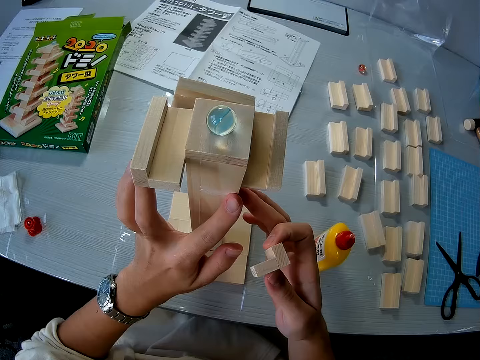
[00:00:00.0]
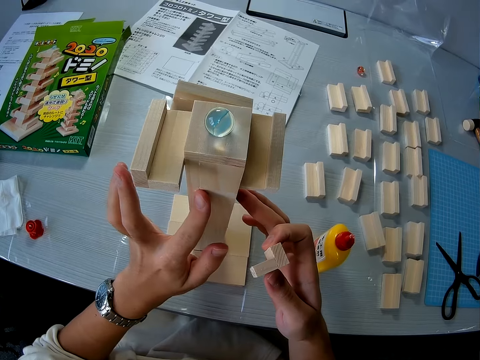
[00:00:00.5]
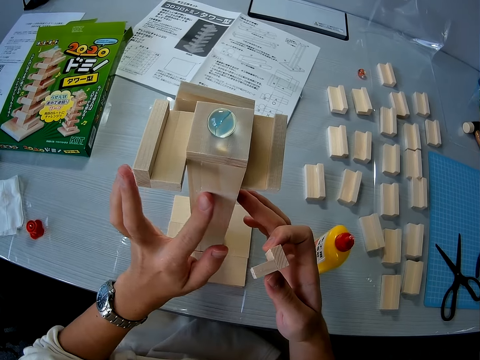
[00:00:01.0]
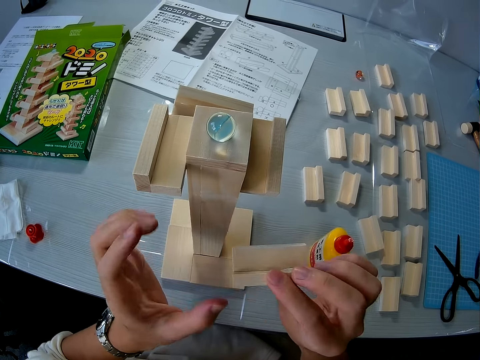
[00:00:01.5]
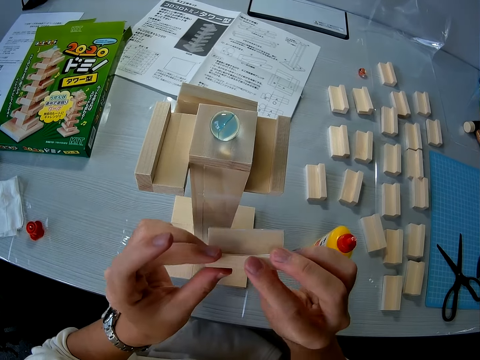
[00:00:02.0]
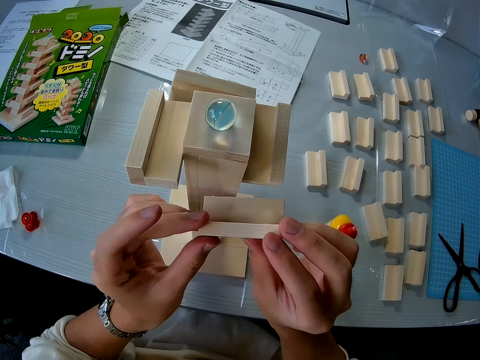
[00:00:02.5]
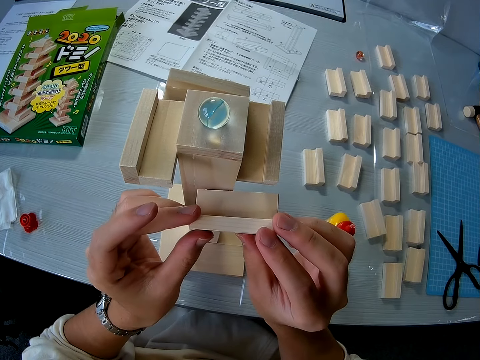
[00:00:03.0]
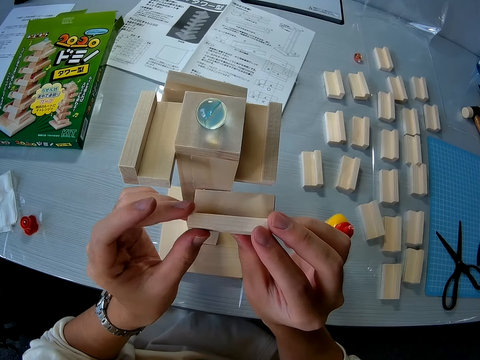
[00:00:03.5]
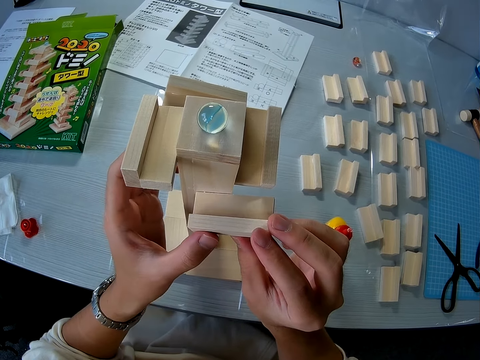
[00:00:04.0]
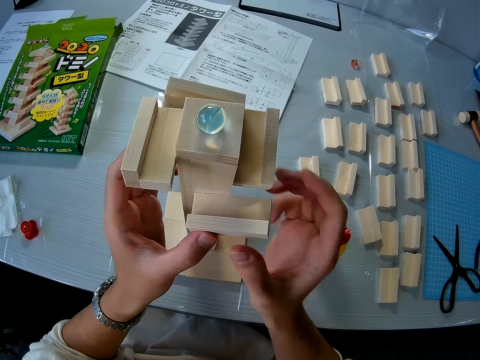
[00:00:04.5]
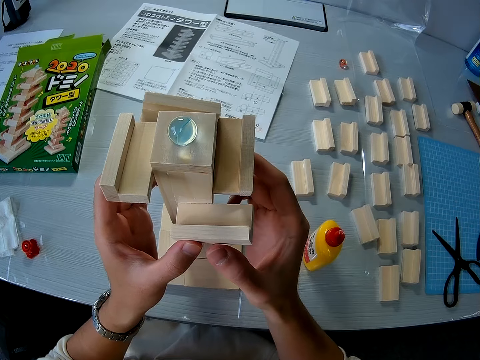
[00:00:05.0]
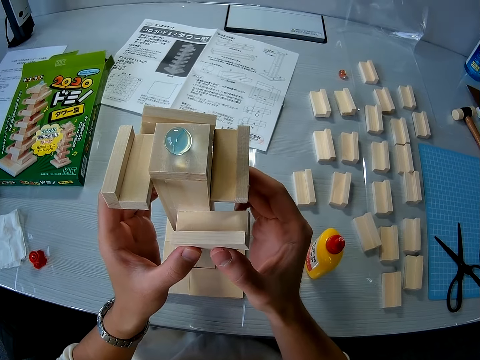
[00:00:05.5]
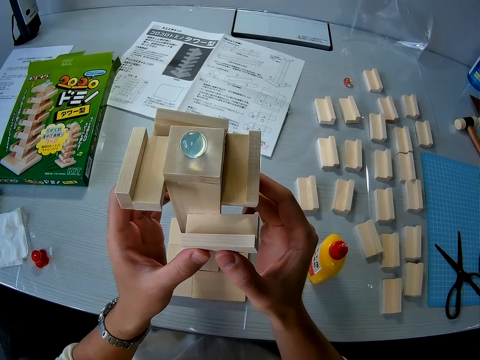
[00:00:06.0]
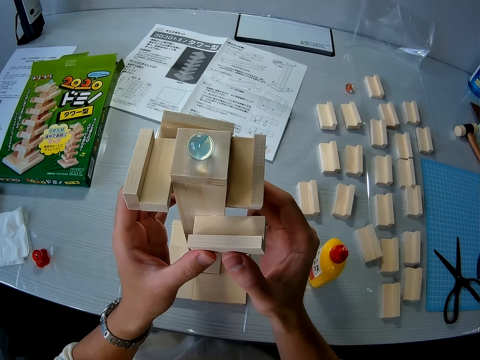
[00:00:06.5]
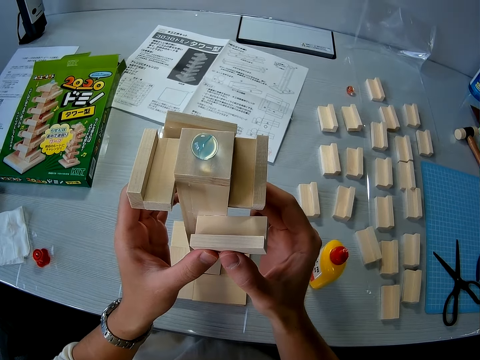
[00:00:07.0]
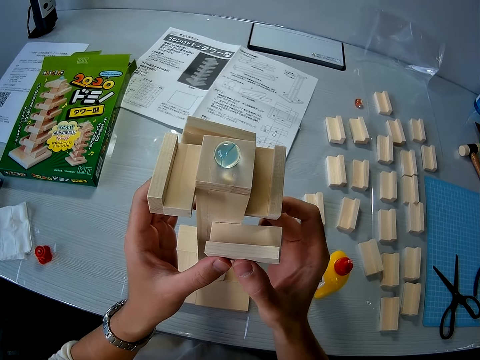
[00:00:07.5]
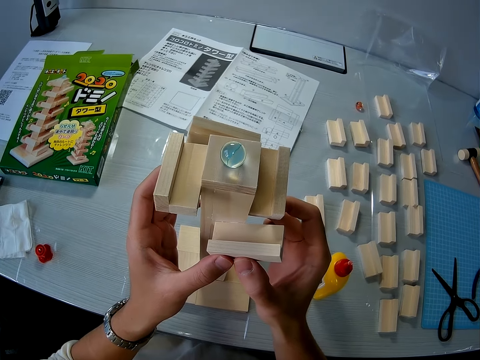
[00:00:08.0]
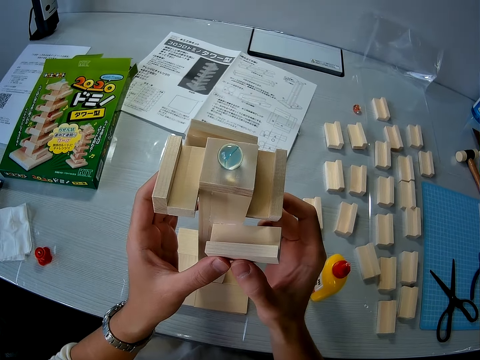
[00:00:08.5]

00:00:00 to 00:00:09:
The camera wearer touches a wooden mechanical model on the table in a room with his two hands. He rubs the glue on the wood. He connects a wooden mechanical piece to the wooden mechanical model on the table.

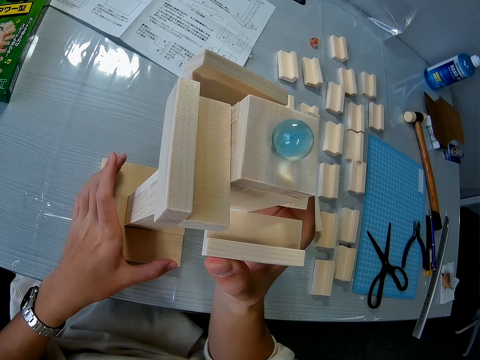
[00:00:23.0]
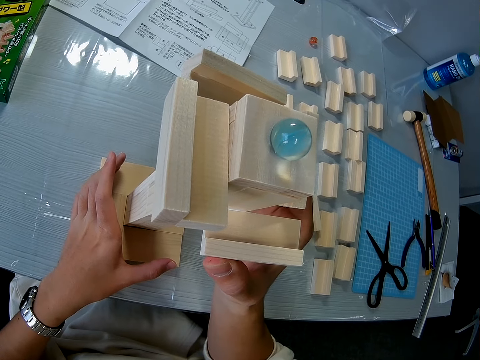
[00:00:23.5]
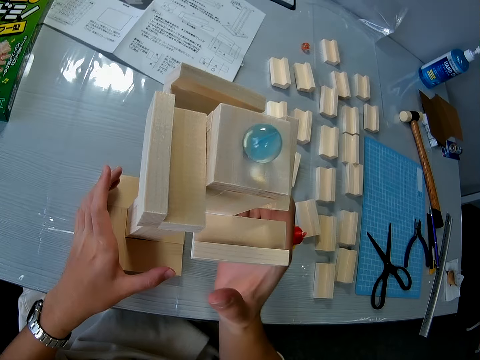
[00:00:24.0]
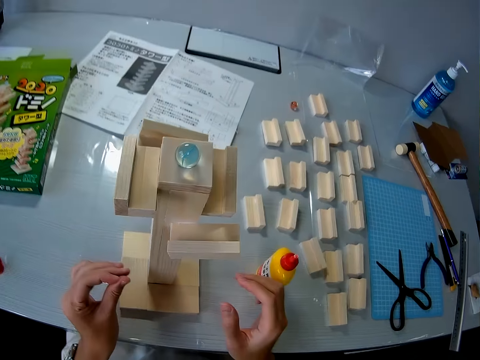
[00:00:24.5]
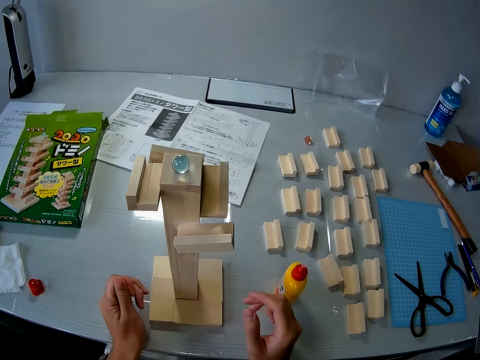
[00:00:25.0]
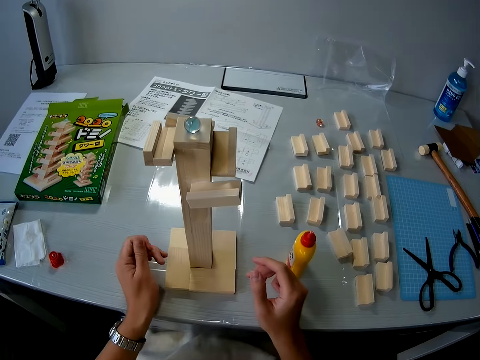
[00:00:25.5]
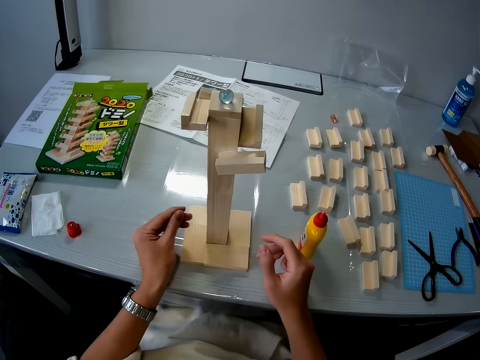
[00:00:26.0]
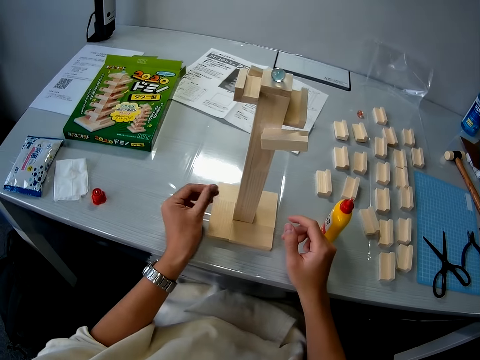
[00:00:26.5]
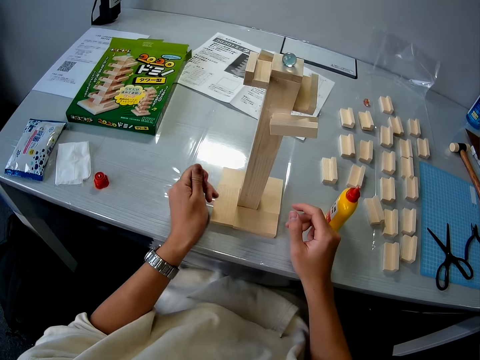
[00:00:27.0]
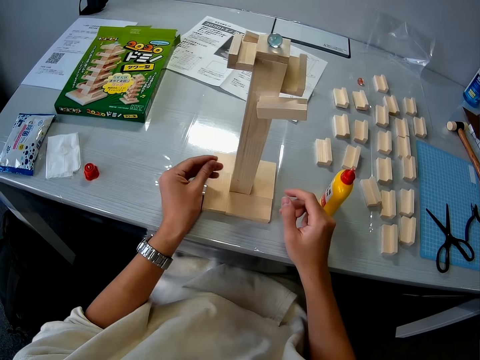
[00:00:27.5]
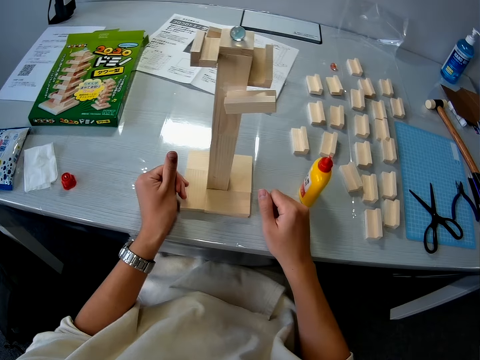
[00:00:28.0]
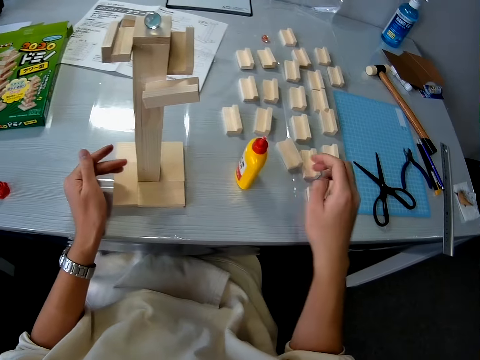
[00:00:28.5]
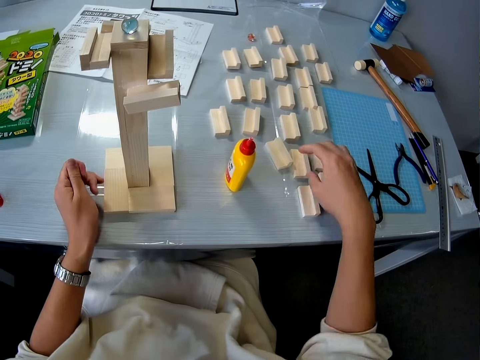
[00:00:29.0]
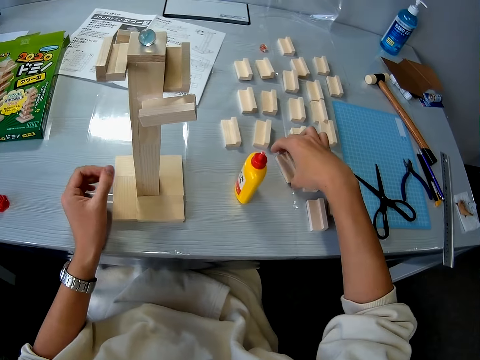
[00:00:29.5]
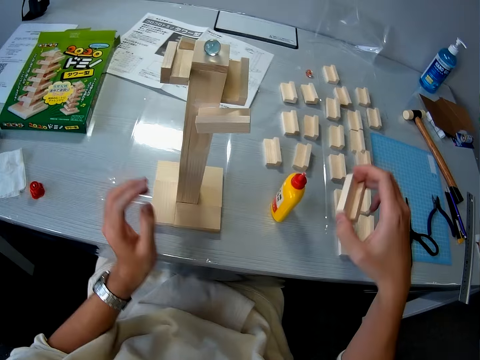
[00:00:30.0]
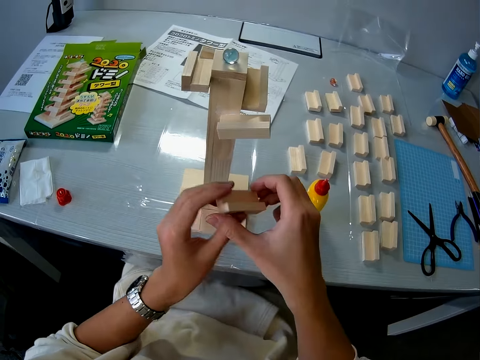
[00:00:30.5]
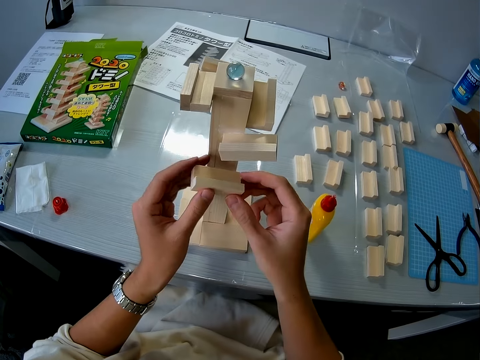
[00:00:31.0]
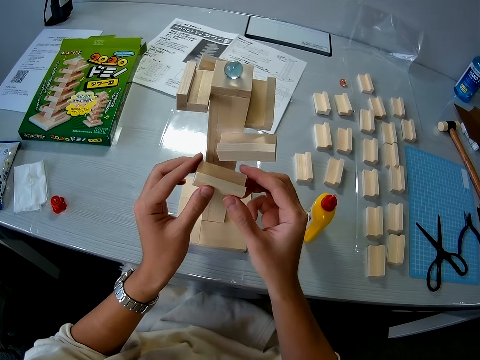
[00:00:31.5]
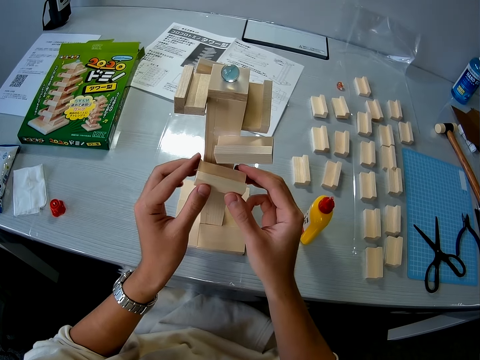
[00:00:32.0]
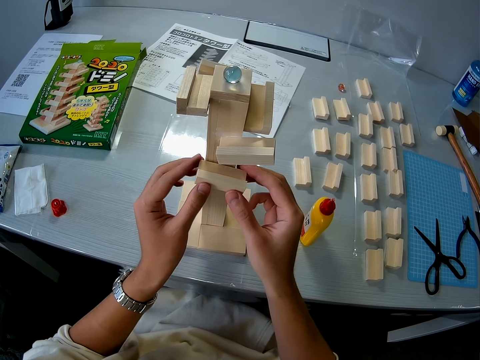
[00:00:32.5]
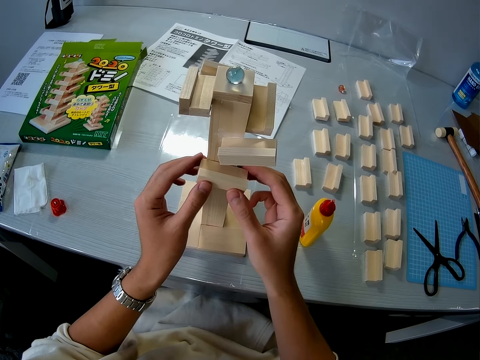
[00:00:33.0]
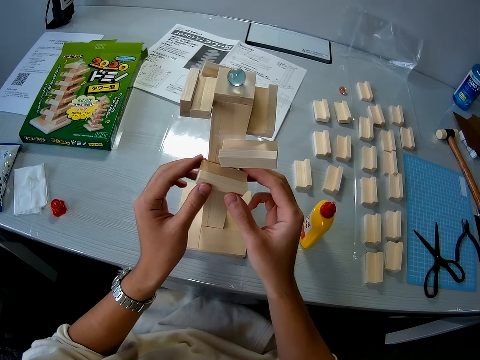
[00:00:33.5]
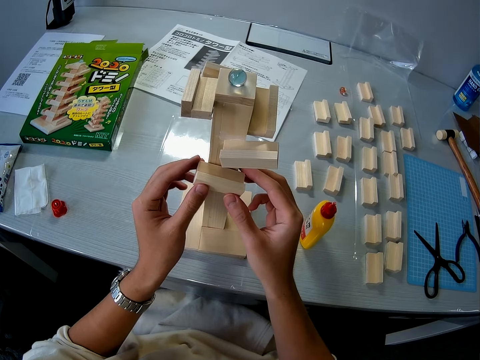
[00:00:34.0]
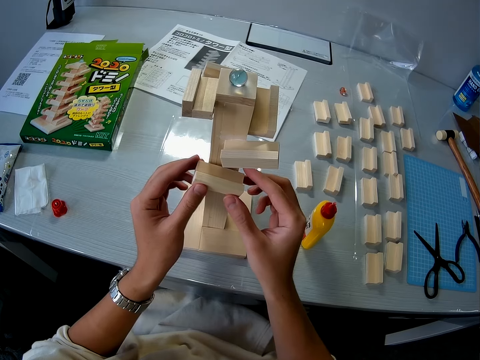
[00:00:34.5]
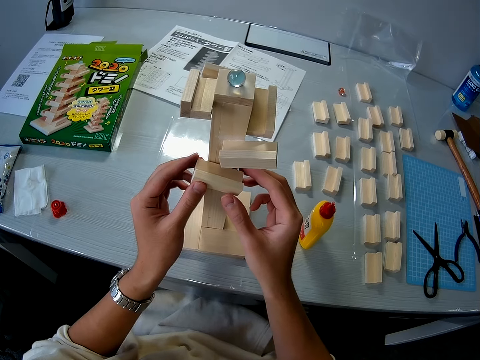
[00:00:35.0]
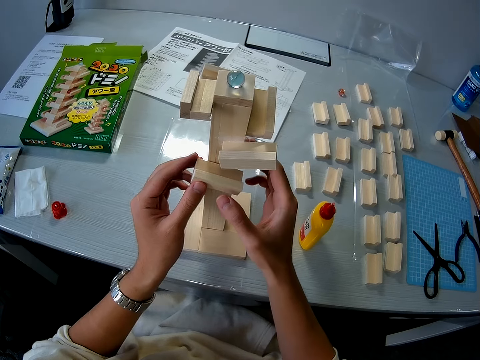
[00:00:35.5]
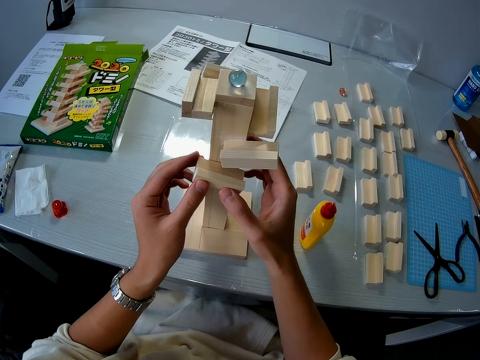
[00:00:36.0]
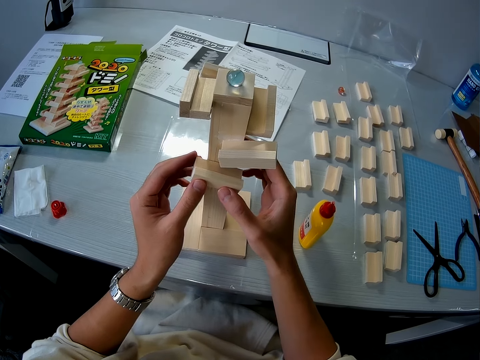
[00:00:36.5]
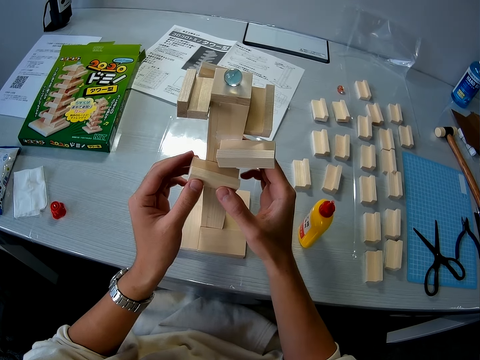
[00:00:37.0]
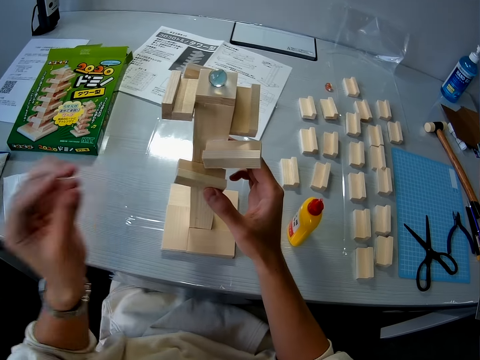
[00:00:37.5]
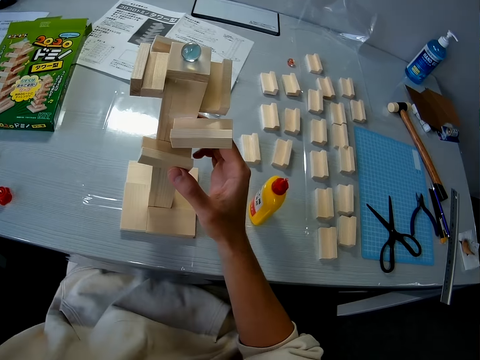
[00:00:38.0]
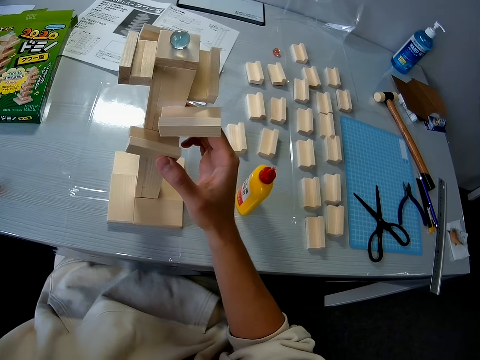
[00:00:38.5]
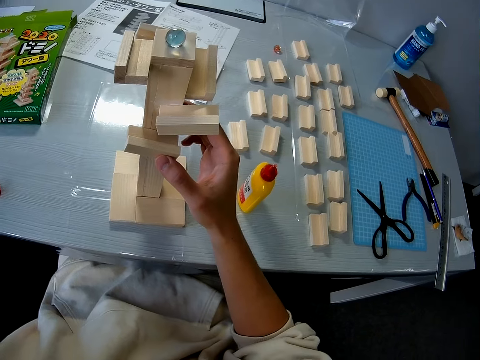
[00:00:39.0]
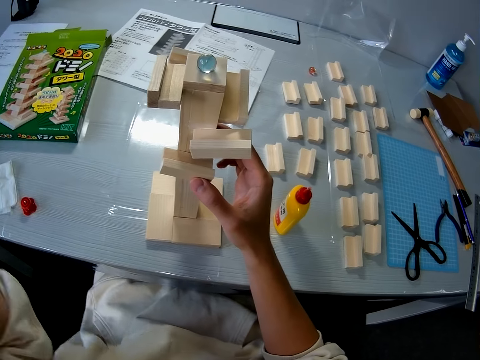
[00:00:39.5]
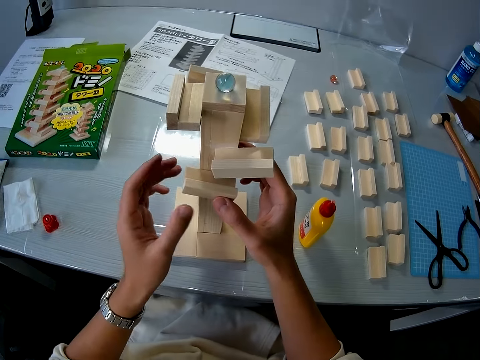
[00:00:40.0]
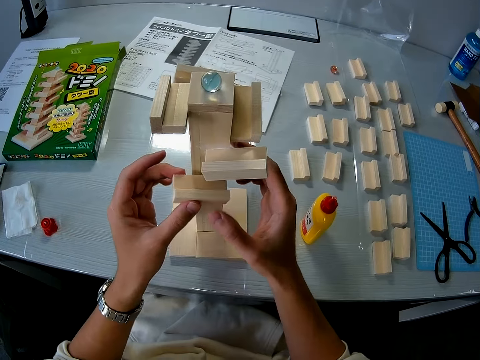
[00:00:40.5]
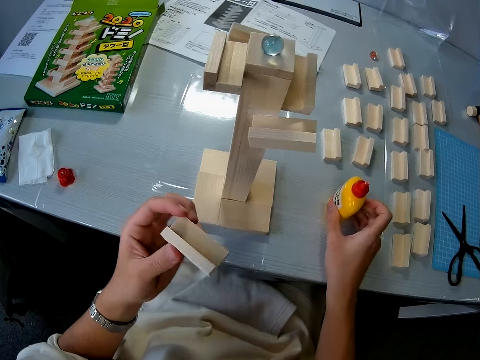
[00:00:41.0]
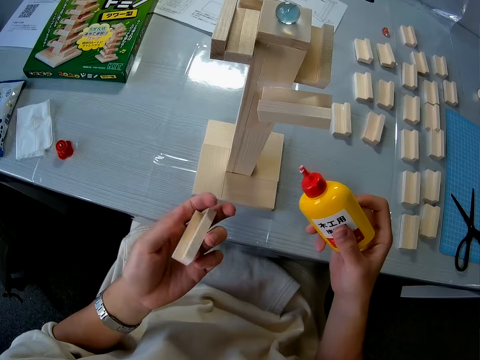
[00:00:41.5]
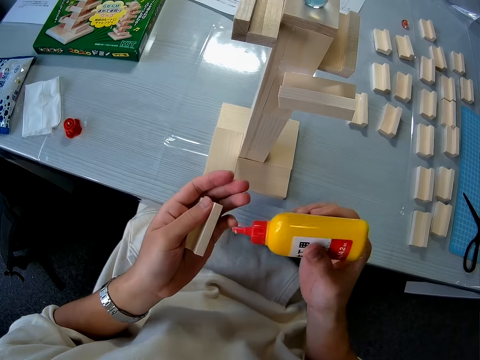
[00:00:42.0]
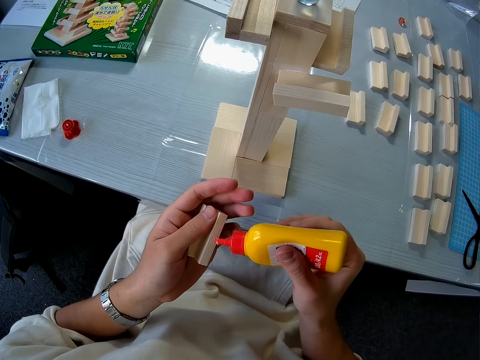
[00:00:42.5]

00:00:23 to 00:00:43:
The camera wearer removes both hands from the wooden mechanical model on the table. He rubs his fingers. He picks up a second wooden mechanical piece from the table and connects the second wooden mechanical piece to the wooden mechanical model on the table. He touches his face. He removes the second wooden mechanical piece from the wooden mechanical model. He picks up a glue container from the table.
